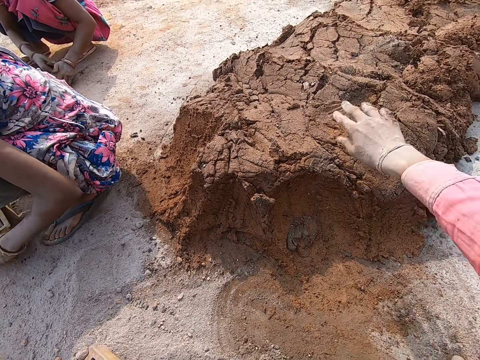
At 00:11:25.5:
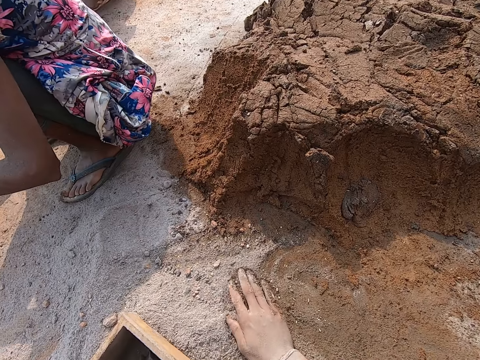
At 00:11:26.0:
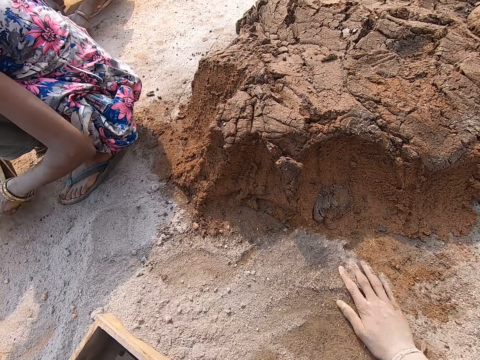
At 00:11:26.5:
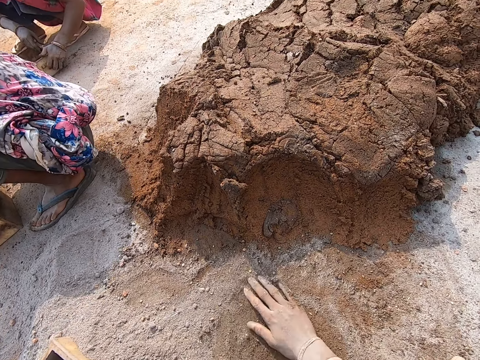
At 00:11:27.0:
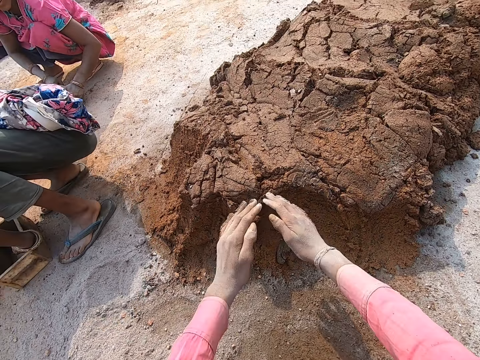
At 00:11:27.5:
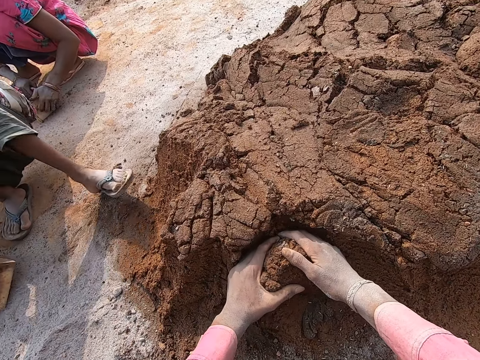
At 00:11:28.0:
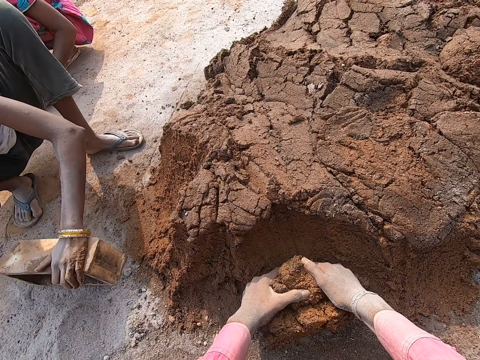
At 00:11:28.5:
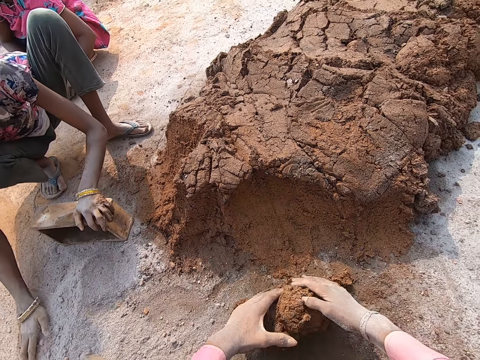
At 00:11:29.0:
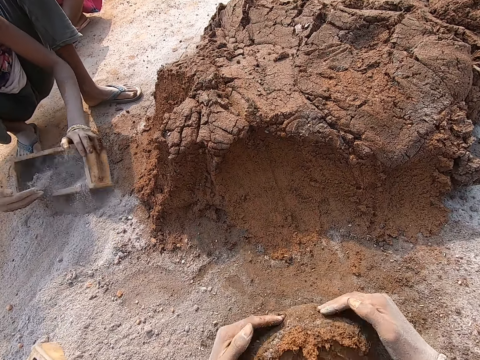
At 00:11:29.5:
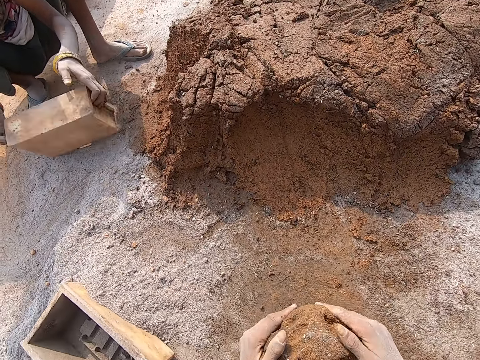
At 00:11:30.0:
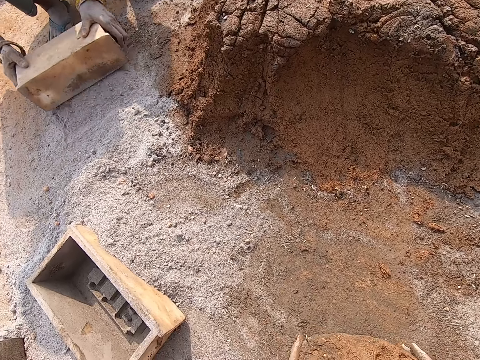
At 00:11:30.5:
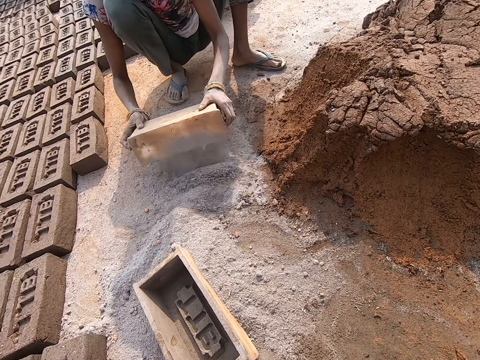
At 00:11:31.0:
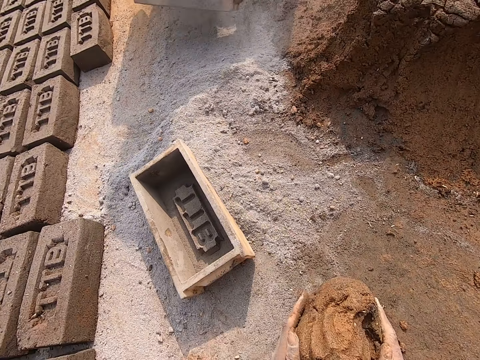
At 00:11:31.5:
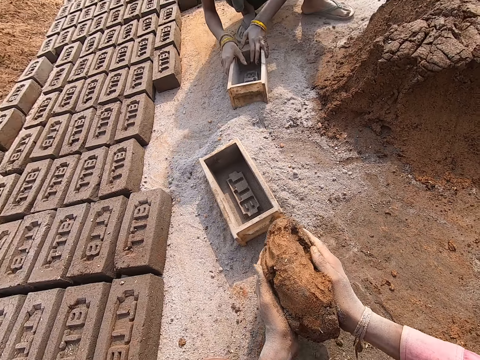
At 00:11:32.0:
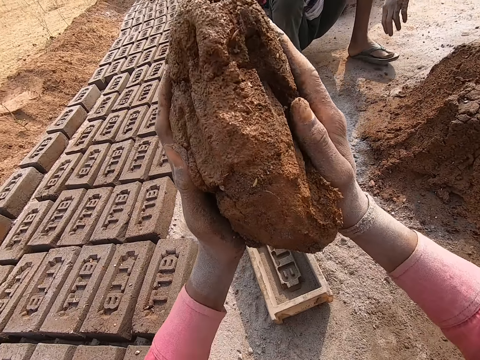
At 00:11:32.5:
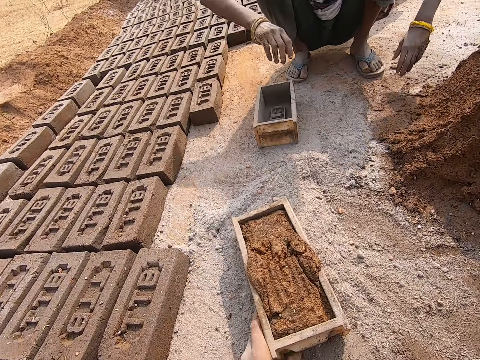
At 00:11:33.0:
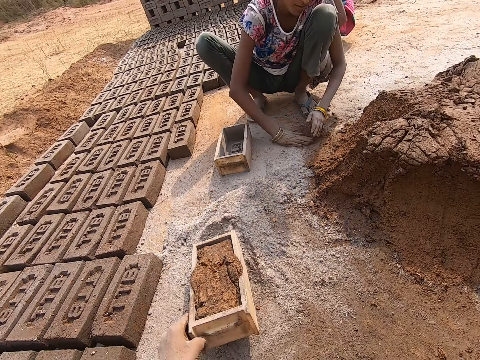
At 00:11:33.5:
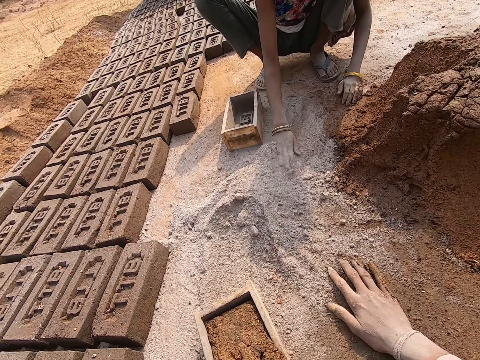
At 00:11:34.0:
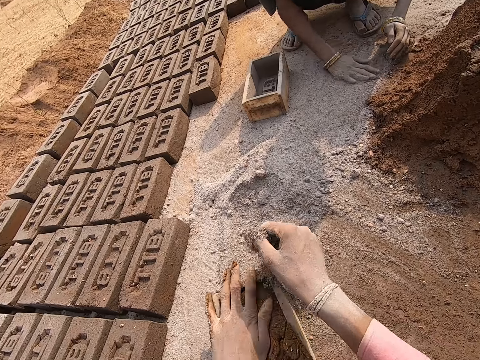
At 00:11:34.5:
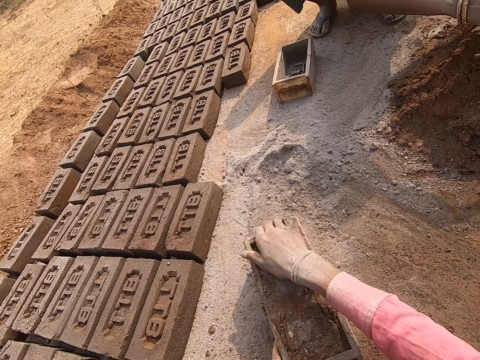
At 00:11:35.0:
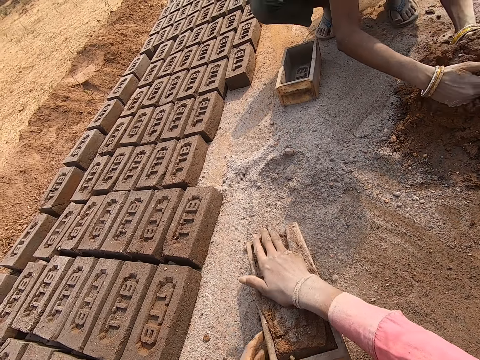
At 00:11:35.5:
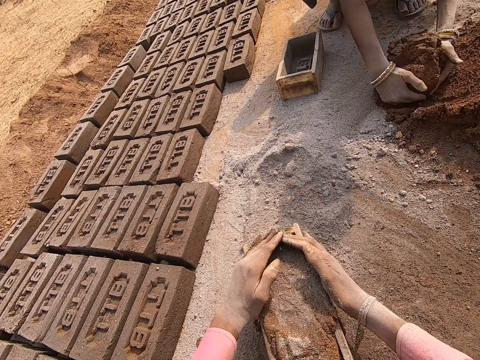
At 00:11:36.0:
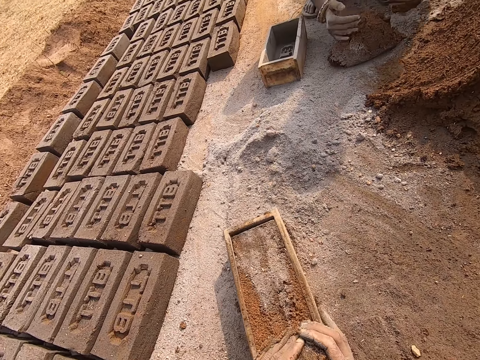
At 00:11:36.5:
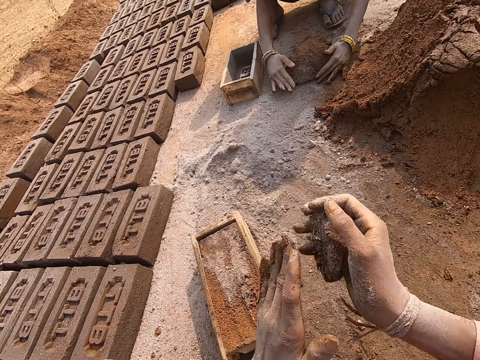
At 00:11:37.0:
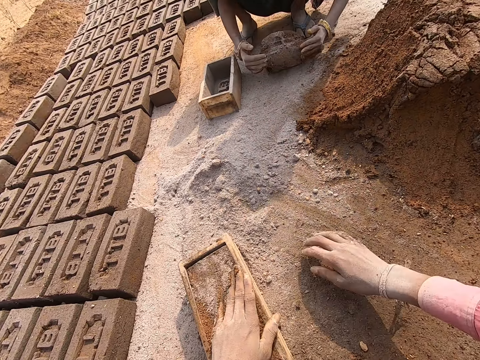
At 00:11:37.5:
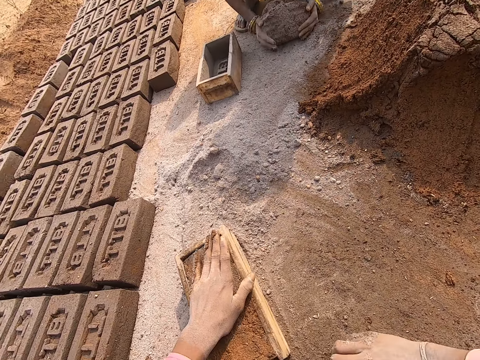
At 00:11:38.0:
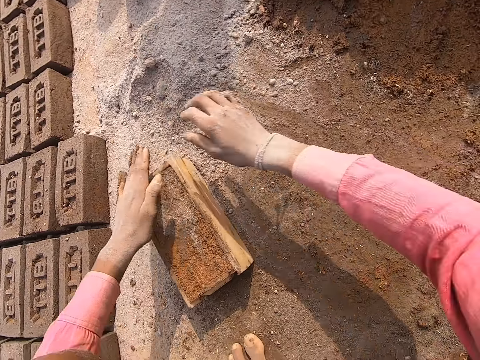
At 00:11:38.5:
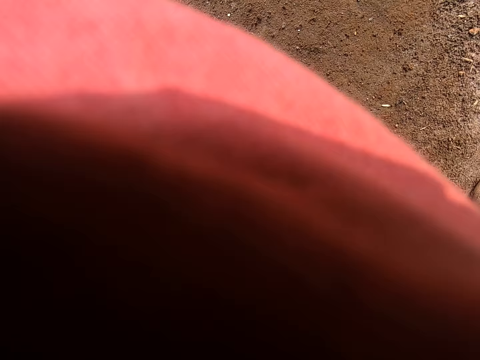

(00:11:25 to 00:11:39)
The camera wearer collects mud. A person dusts the molder or brickmould. The camera wearer puts the mud in the molder. They dust the mud. The person collects mud. The camera wearer removes excess mud from the brickmould.

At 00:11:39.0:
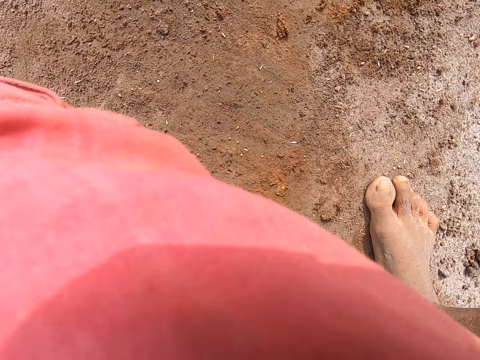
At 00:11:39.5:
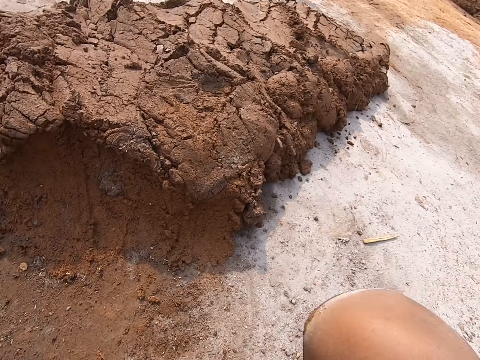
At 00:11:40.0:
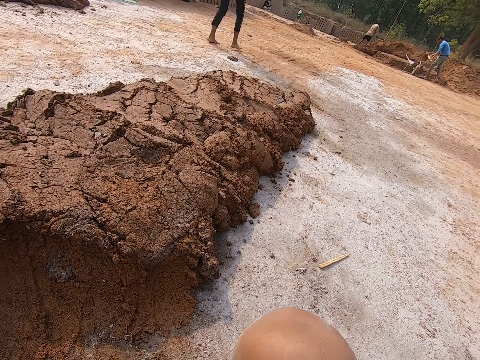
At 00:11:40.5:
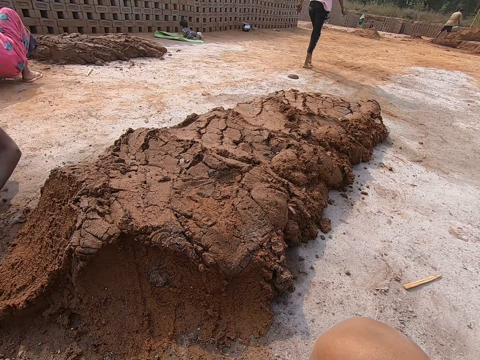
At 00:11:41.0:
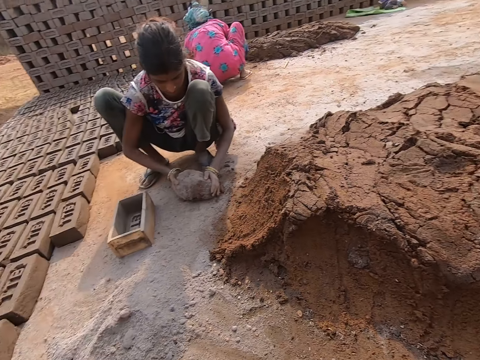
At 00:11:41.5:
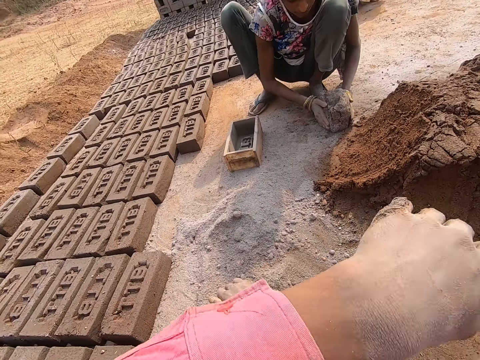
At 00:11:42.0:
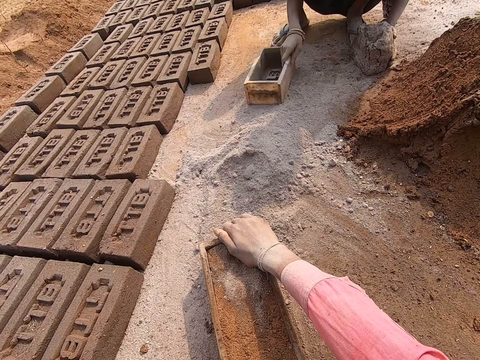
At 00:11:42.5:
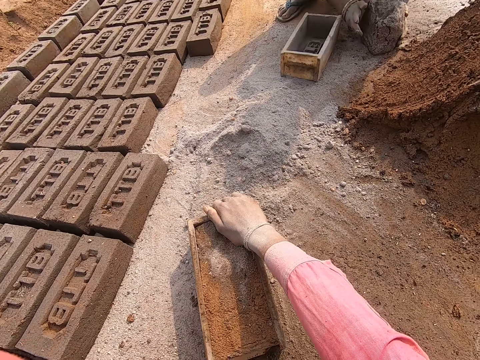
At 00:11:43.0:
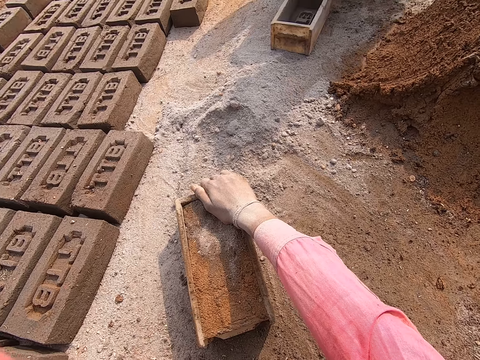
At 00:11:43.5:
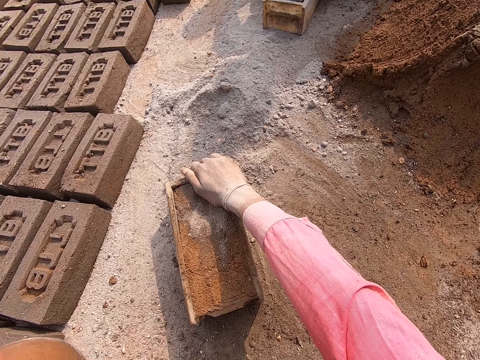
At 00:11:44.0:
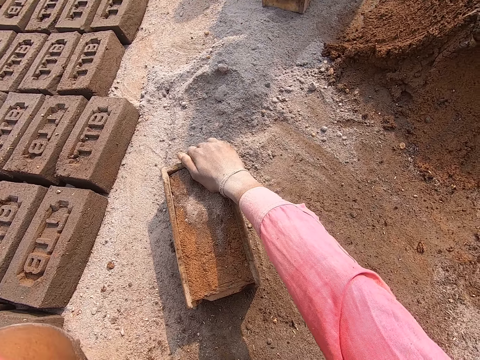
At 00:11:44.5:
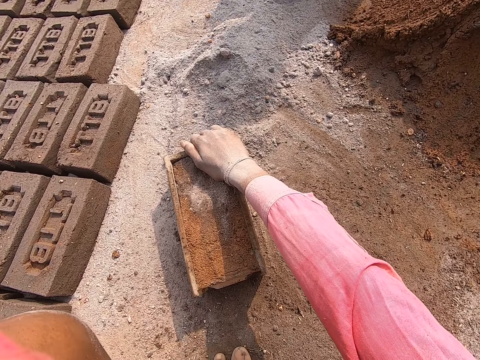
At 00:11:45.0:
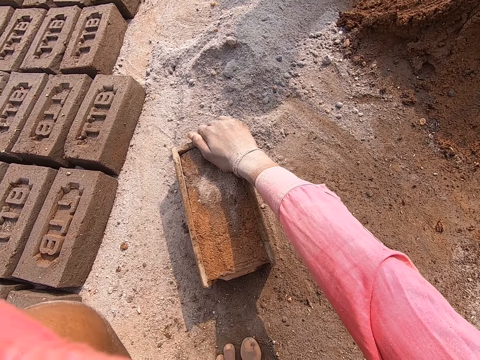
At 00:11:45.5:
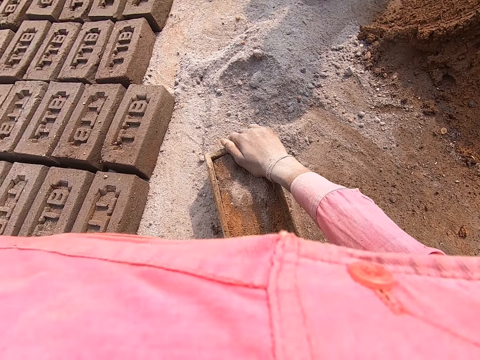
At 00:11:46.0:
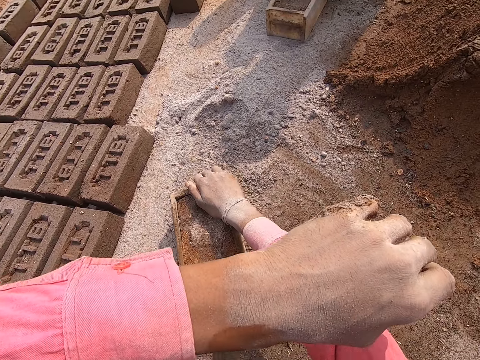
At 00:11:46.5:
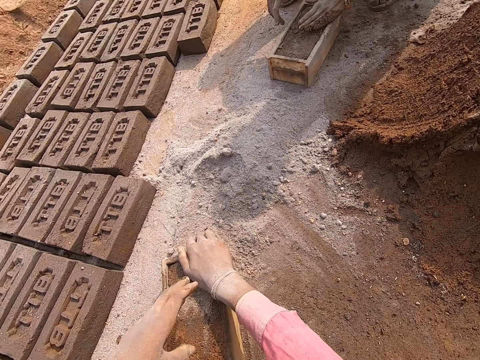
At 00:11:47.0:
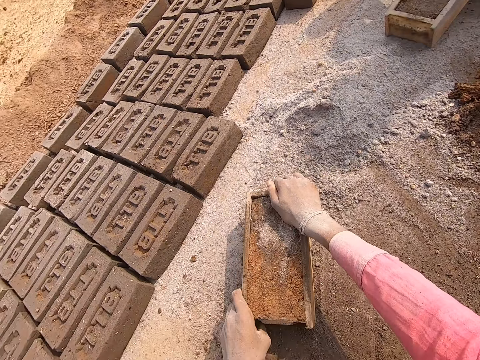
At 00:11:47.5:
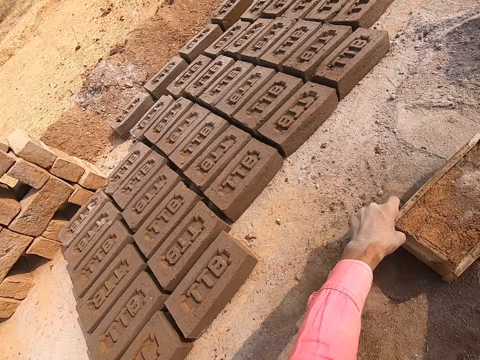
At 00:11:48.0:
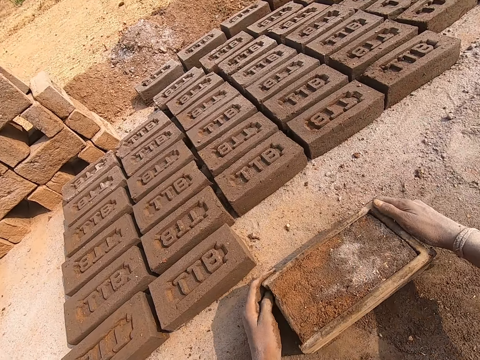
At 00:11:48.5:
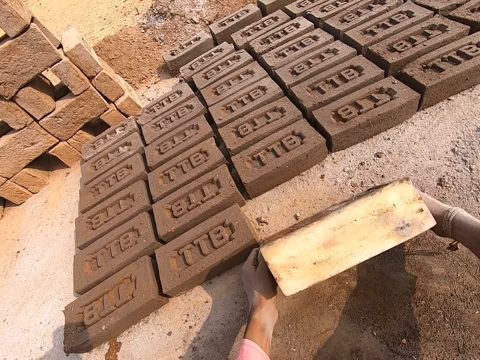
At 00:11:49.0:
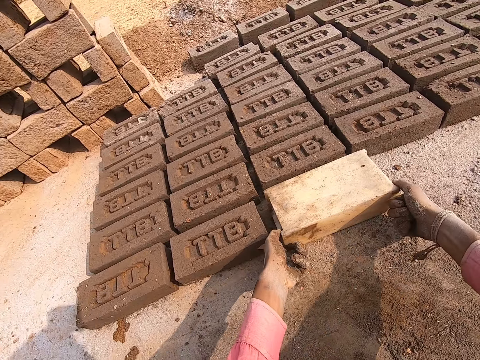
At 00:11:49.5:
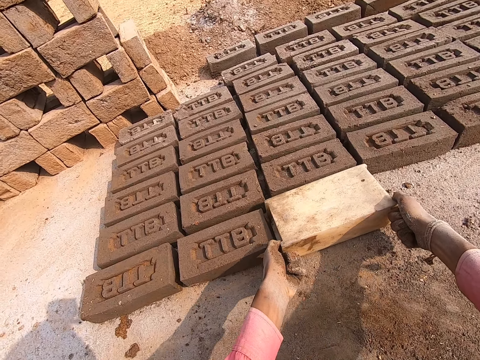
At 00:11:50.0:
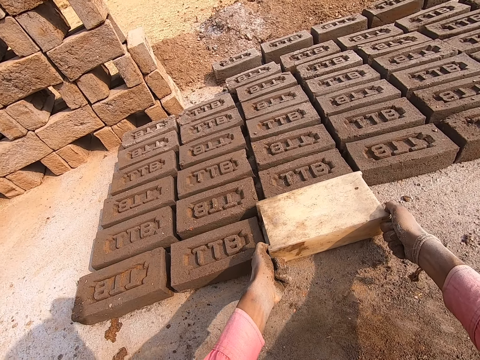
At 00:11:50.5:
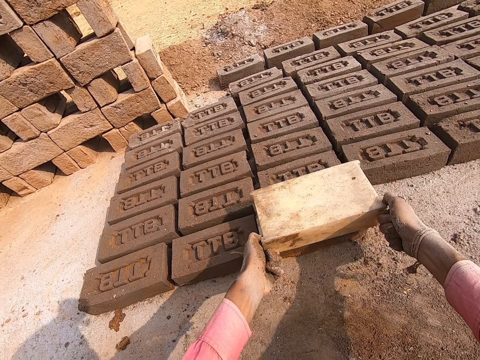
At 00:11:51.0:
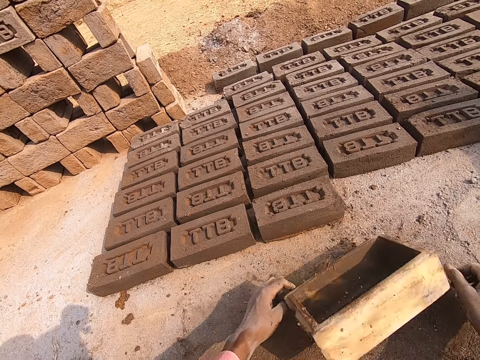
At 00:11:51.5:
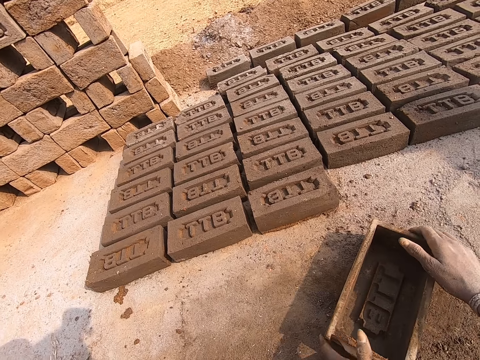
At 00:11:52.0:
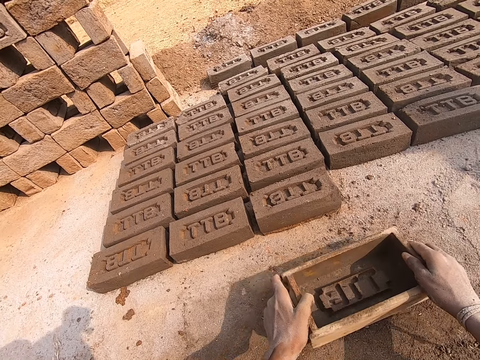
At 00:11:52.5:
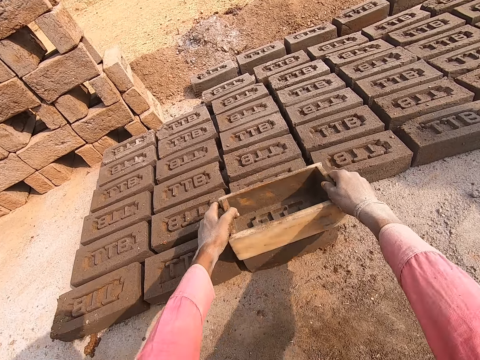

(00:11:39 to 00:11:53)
The camera wearer looks around. They remove the brick from the molder. They turn the brickmould.
